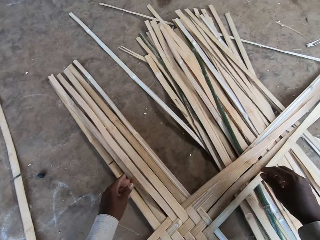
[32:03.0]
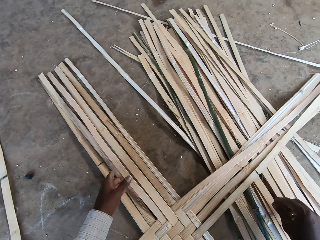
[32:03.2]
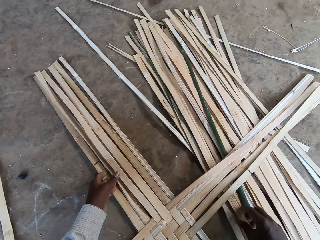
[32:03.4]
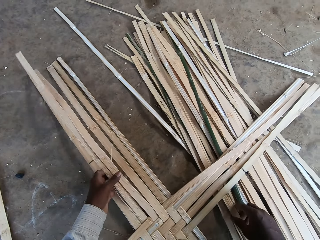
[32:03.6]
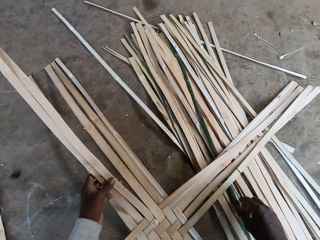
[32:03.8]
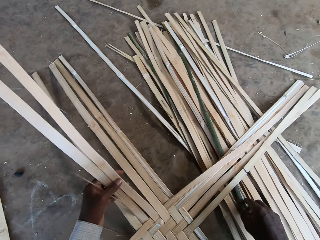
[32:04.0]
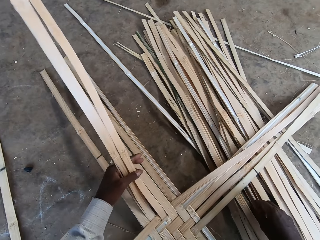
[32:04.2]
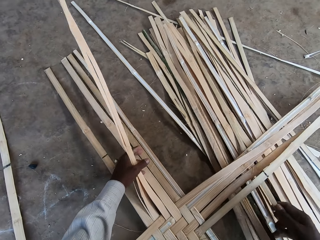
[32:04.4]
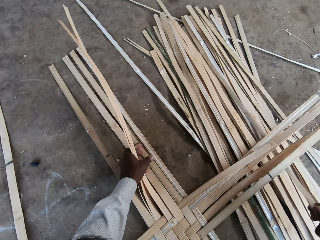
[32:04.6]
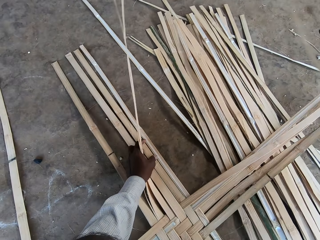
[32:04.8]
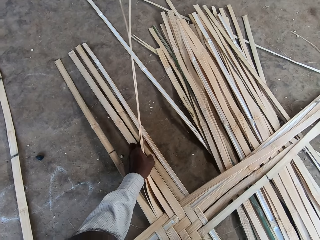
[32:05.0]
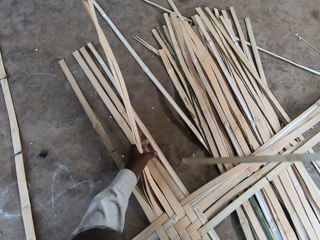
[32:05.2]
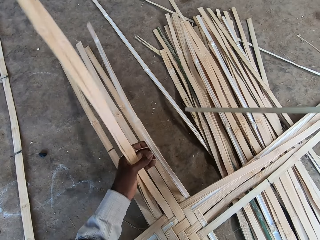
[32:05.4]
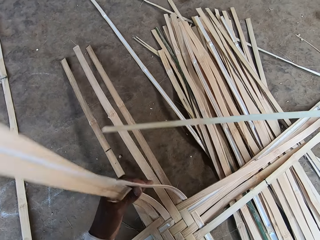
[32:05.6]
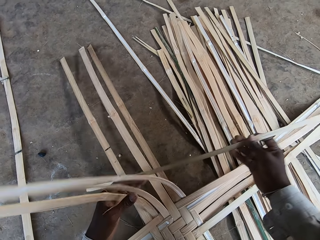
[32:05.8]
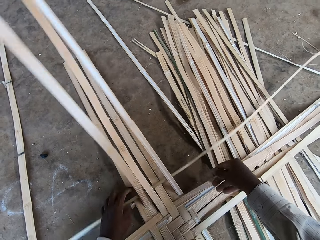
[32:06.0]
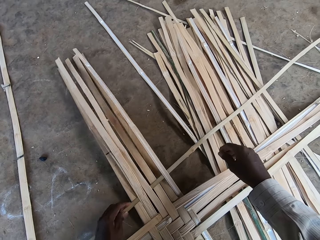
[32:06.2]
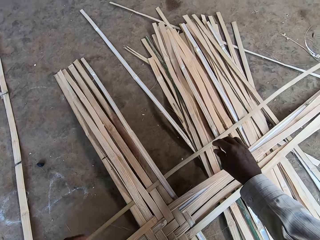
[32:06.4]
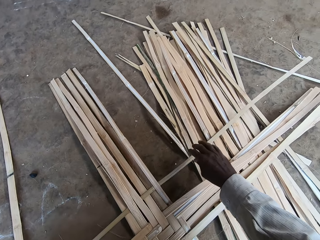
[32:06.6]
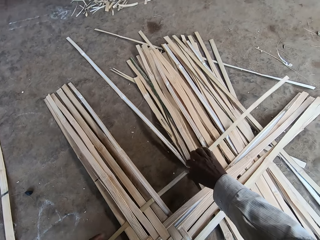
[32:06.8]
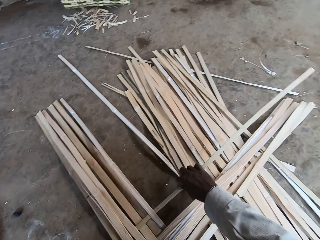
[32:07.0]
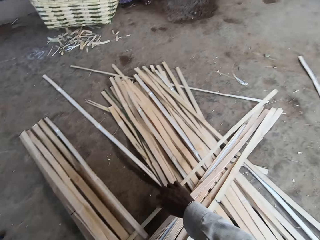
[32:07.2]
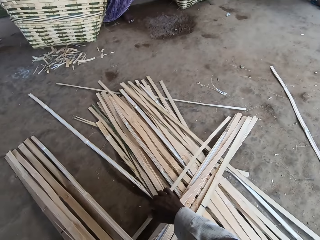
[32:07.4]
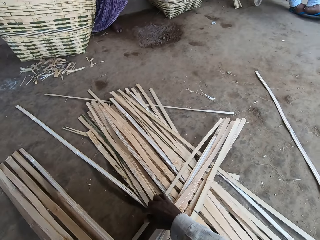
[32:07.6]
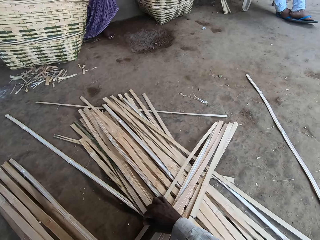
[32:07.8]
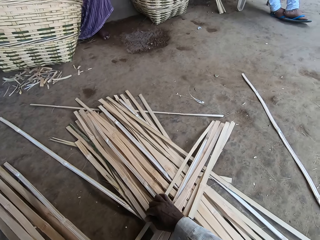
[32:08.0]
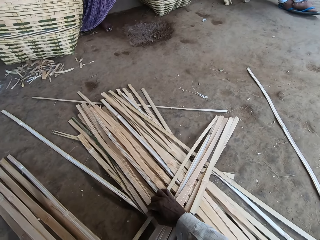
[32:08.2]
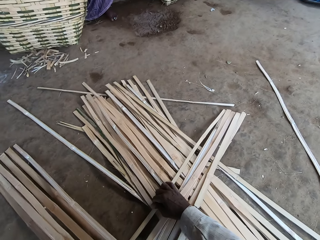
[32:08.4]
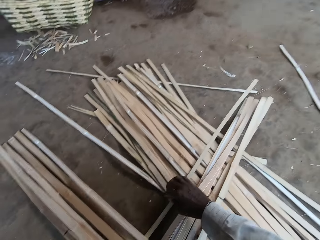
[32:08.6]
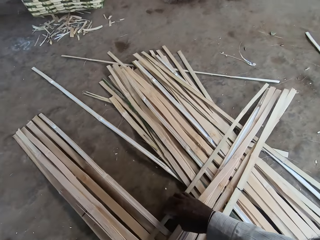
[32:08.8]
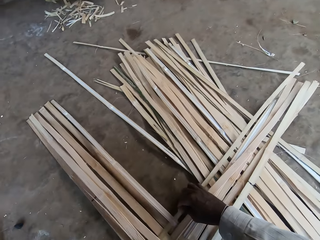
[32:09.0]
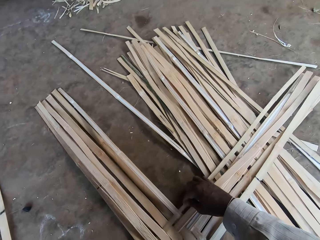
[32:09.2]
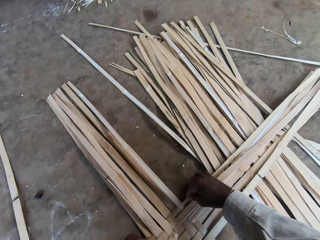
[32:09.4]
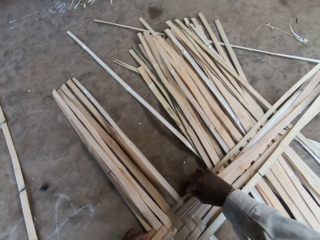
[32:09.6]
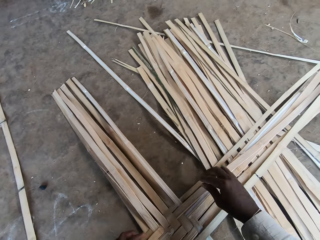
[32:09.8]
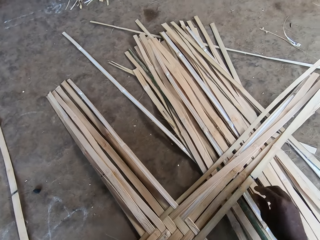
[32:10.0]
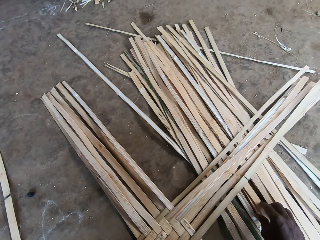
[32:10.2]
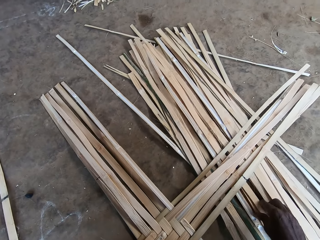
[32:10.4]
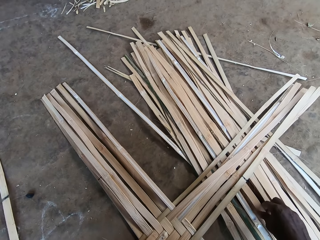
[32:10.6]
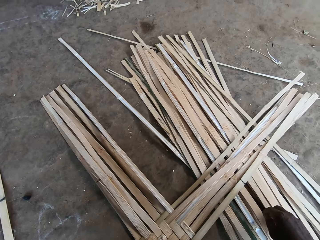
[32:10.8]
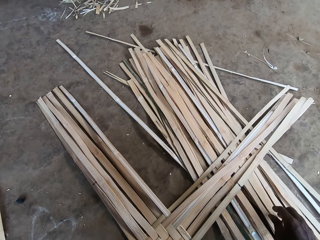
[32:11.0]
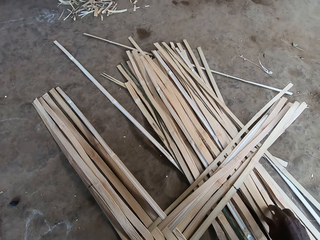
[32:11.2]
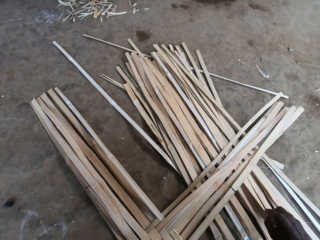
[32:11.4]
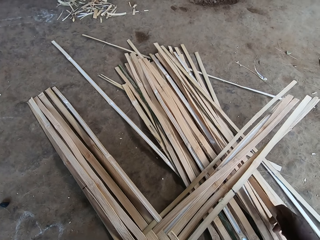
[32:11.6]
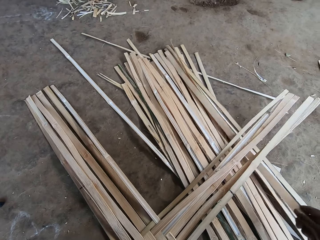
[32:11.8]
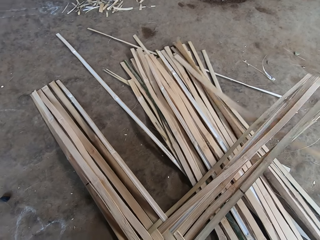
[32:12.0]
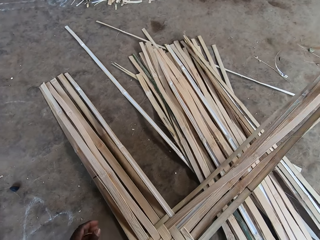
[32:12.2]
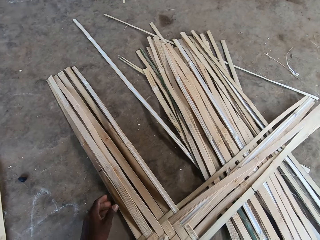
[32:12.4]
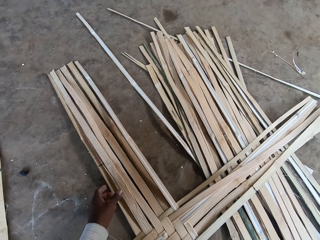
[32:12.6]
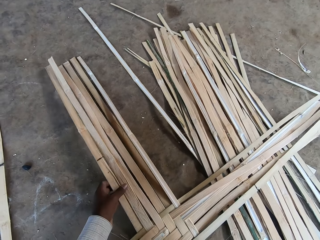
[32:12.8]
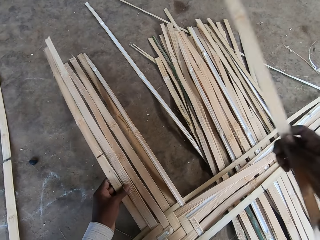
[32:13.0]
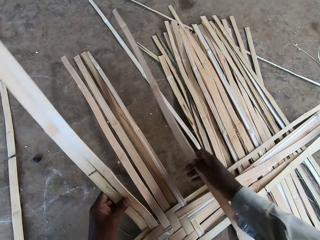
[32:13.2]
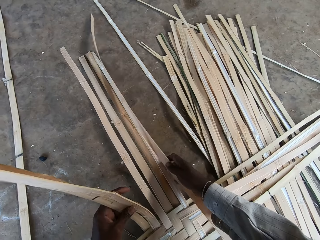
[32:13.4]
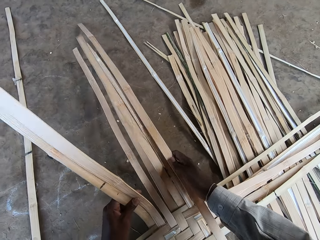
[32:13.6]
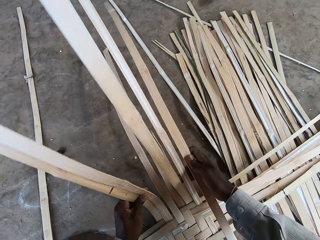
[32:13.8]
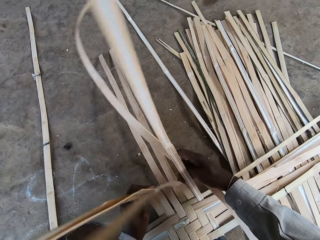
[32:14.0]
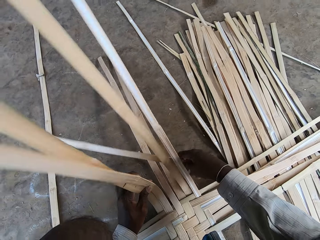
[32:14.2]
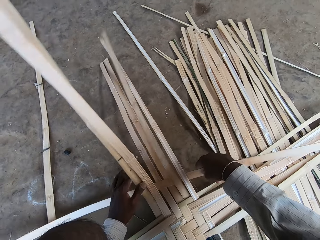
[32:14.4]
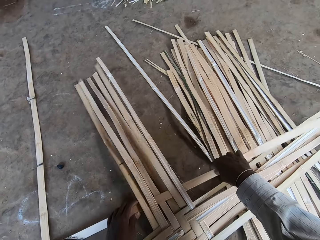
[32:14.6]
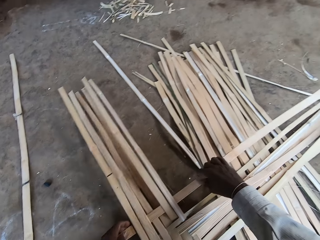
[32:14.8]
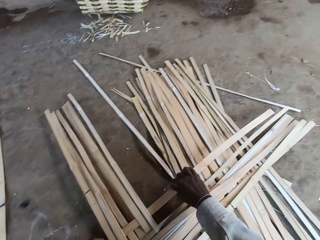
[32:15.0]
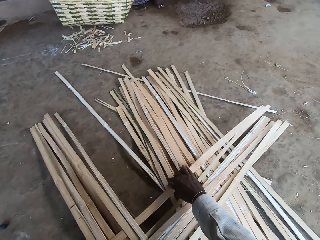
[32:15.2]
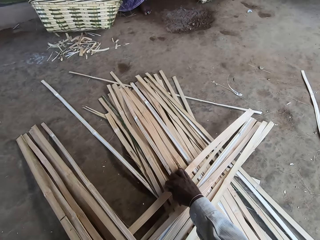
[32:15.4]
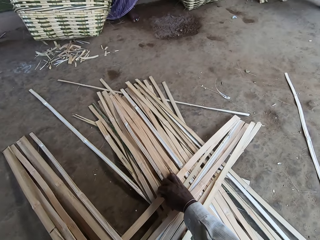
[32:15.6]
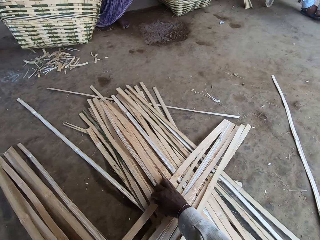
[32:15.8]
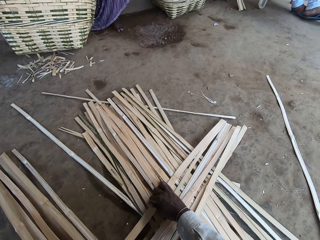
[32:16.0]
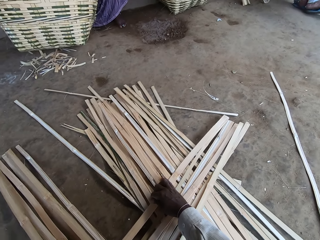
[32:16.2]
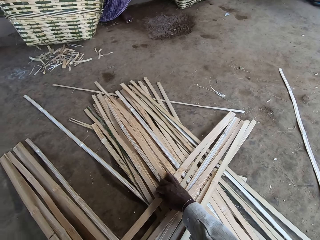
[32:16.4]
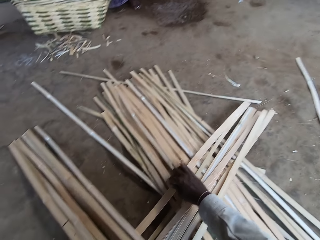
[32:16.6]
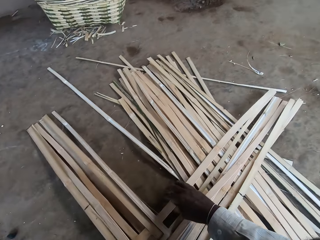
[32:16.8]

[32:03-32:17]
The camera wearer lifts the bamboo sticks on the floor with his left hand. He picks a bamboo stick on the floor with his right hand. He lifts the bamboo sticks on the floor with his left hand. He inserts the bamboo stick in between the bamboo sticks on the floor with his right hand. He plants the bamboo sticks on the floor. He adjusts the bamboo stick with both hands. He picks the bamboo stick on the floor with his right hand. He lifts the bamboo sticks on the floor with his left hand. He lifts the bamboo sticks on the floor with his right hand. He inserts the bamboo stick in between the bamboo sticks on the floor with his right hand. He plants the bamboo sticks on the floor. He adjusts the bamboo stick with both hands.

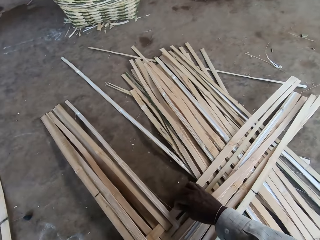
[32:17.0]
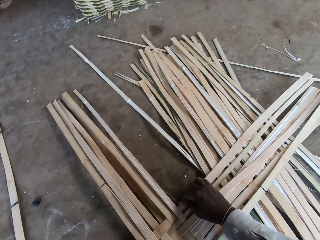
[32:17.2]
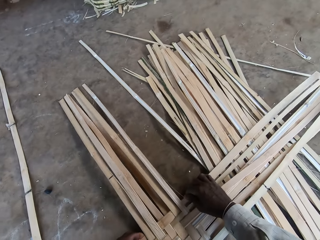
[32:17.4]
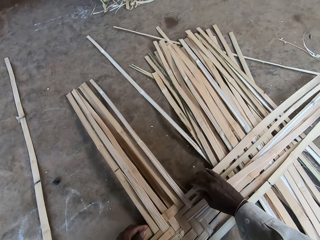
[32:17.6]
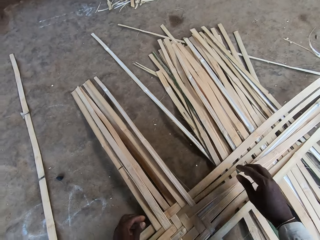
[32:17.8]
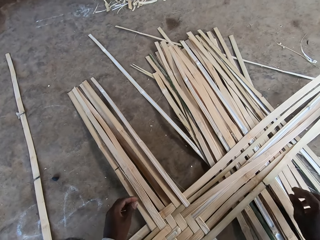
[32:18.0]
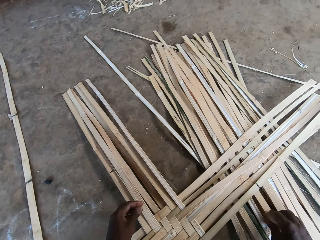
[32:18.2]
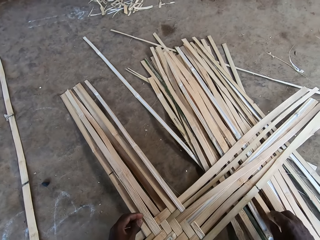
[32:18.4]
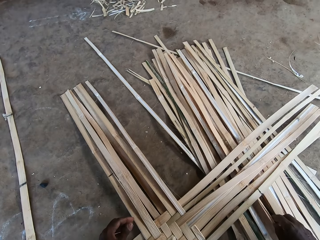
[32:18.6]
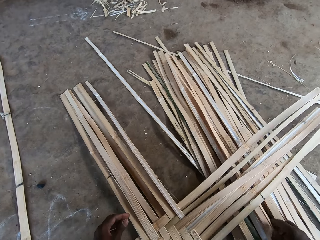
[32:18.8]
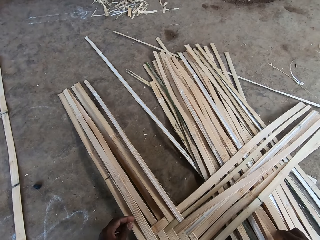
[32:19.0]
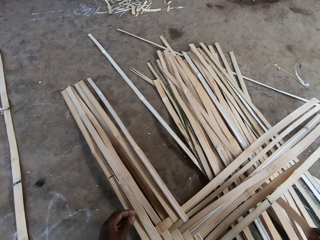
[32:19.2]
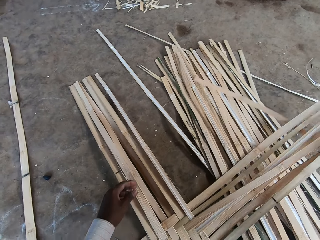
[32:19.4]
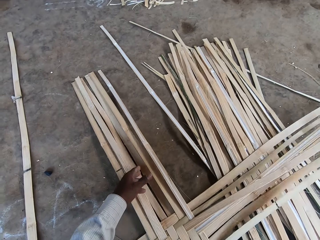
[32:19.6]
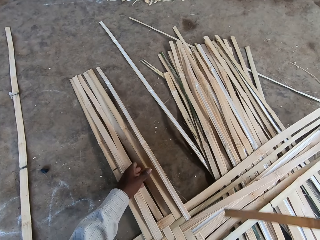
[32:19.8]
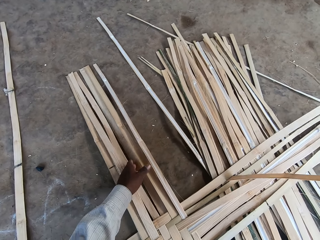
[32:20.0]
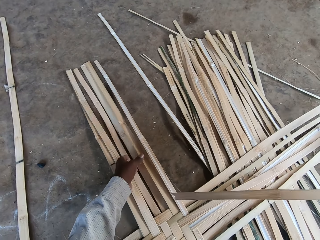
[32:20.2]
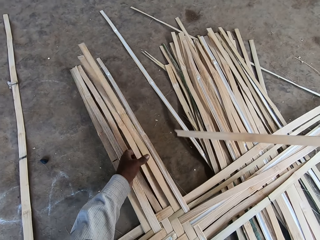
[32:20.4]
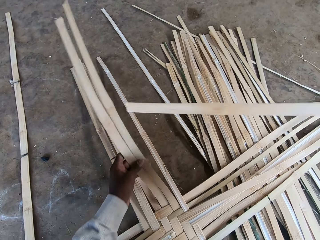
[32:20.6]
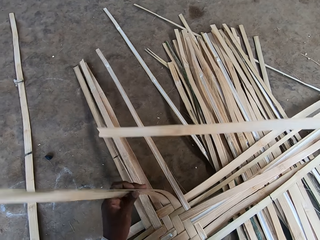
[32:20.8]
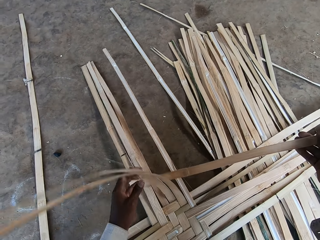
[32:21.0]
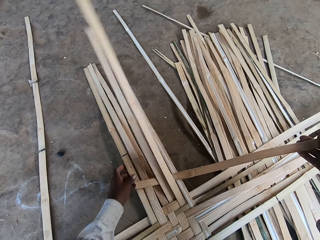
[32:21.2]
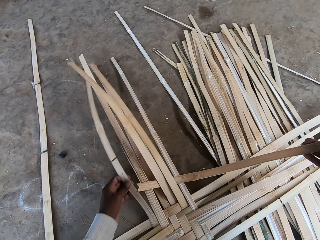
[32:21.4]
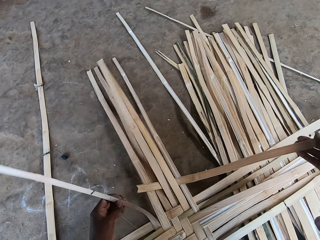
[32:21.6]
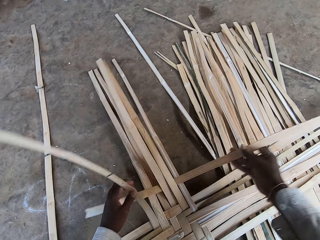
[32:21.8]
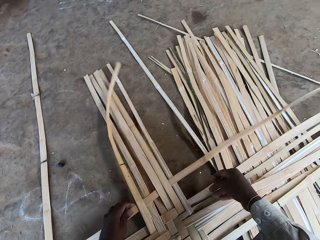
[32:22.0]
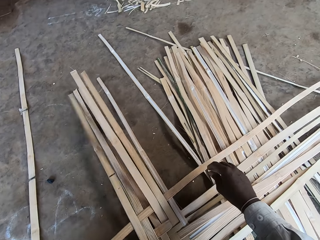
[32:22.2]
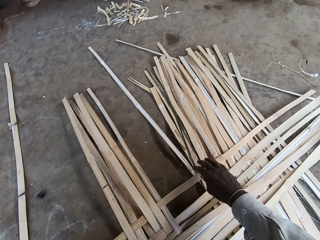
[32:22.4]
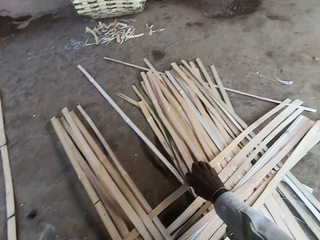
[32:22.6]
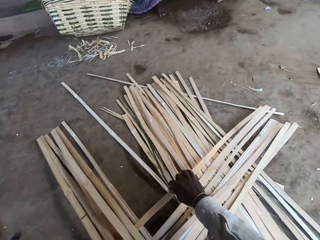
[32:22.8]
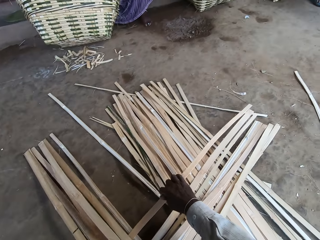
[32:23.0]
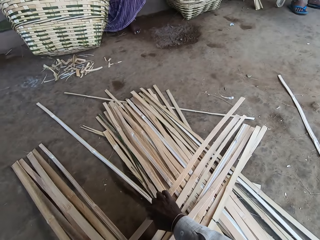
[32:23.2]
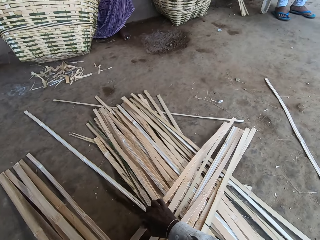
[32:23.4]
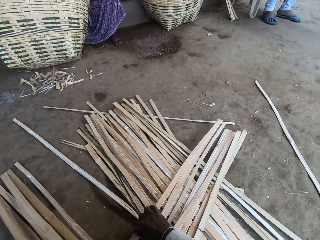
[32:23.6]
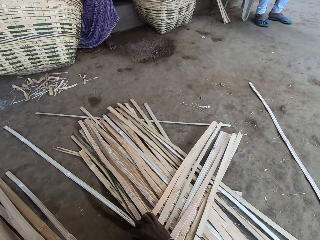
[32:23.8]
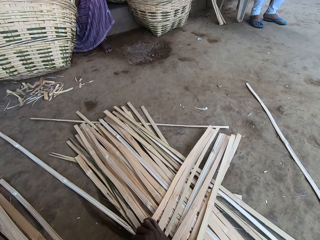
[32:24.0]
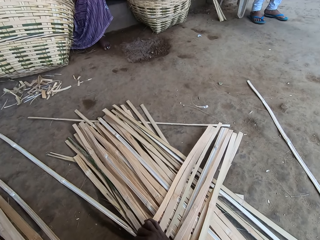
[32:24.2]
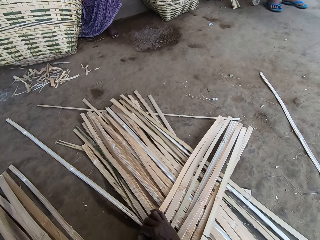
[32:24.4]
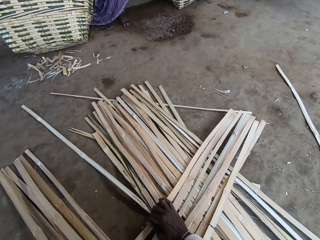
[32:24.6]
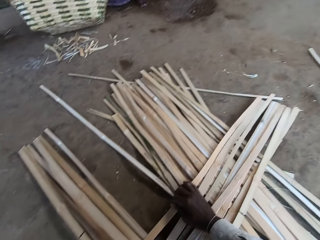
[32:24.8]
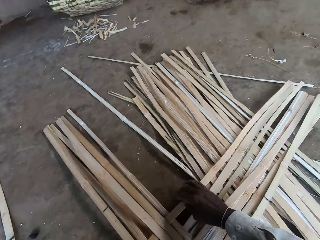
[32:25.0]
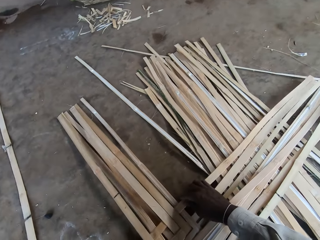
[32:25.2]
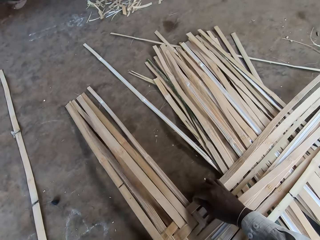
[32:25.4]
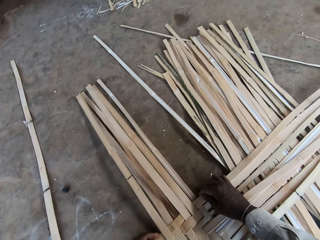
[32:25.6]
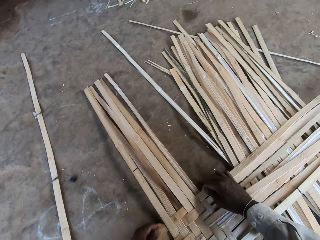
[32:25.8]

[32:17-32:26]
The camera wearer picks a bamboo stick on the floor with his right hand. He lifts the bamboo sticks on the floor with his left hand. He inserts the bamboo stick in between the bamboo sticks on the floor with his right hand. He lifts the bamboo stick on the floor with his left hand. He inserts the bamboo stick in between the bamboo sticks on the floor with his right hand. He adjusts the bamboo stick with both hands.
